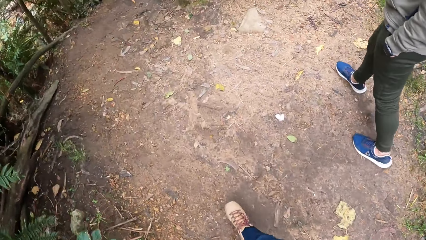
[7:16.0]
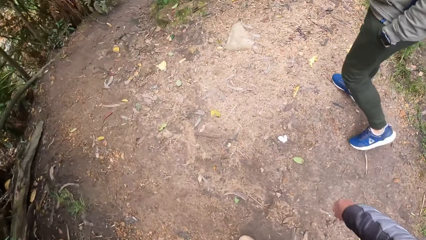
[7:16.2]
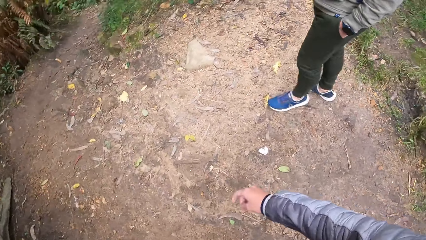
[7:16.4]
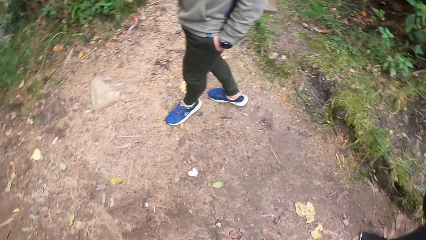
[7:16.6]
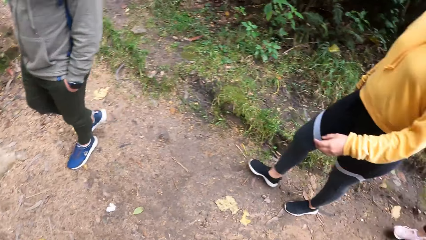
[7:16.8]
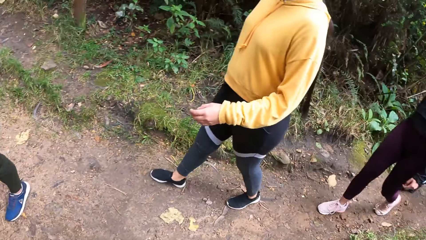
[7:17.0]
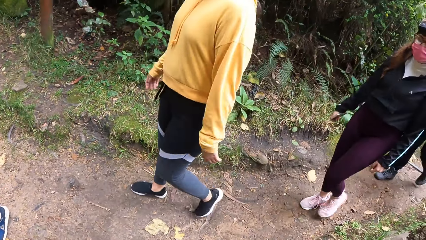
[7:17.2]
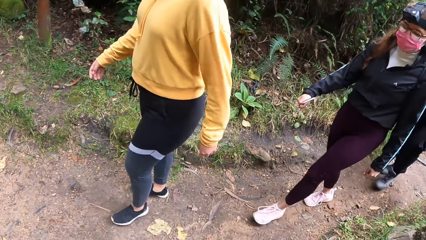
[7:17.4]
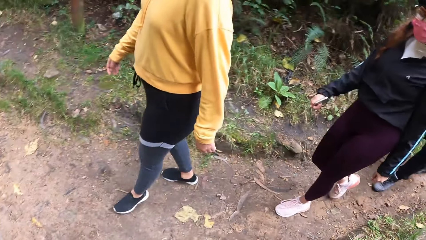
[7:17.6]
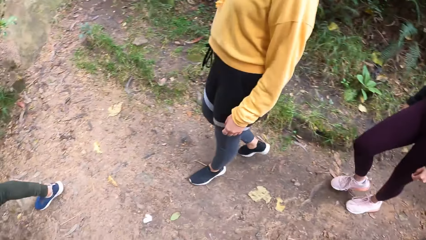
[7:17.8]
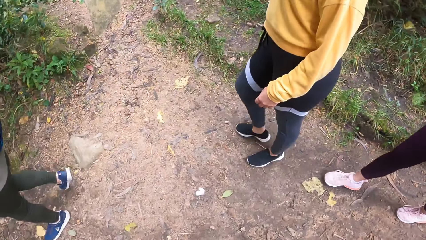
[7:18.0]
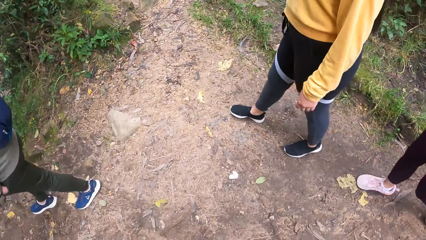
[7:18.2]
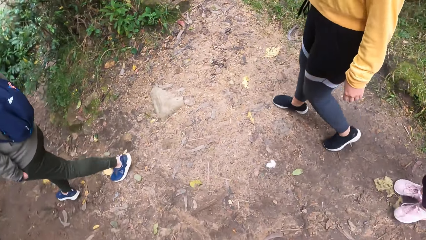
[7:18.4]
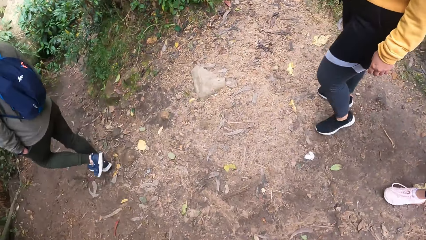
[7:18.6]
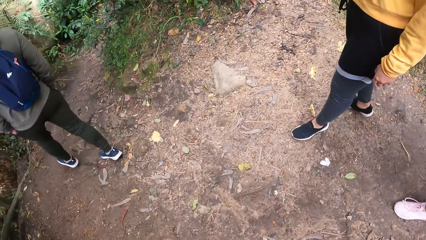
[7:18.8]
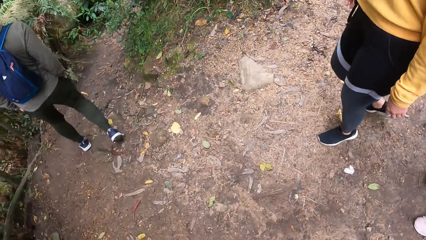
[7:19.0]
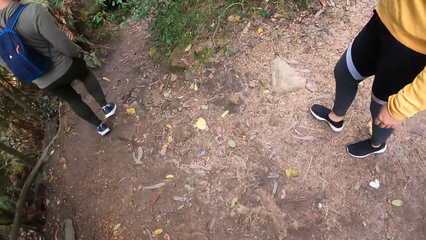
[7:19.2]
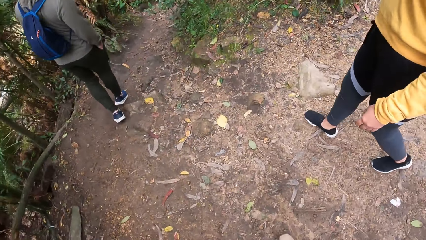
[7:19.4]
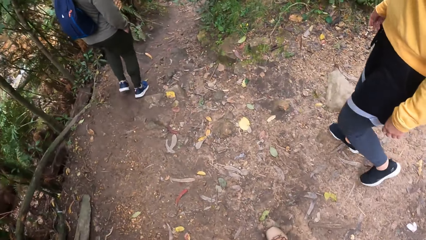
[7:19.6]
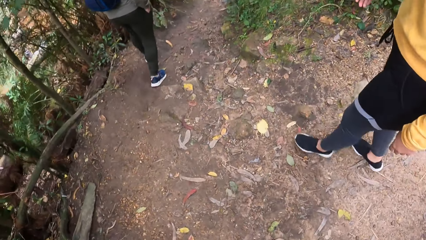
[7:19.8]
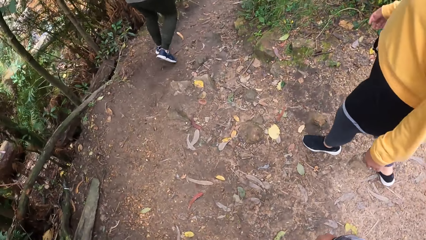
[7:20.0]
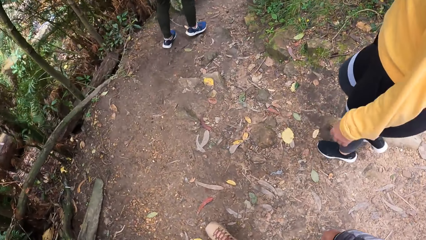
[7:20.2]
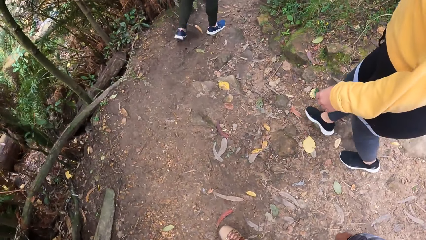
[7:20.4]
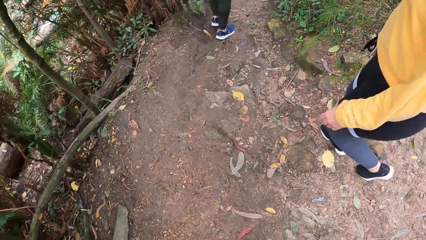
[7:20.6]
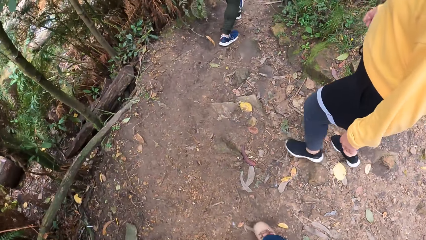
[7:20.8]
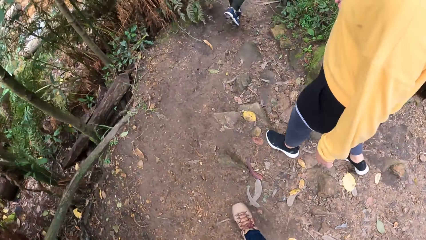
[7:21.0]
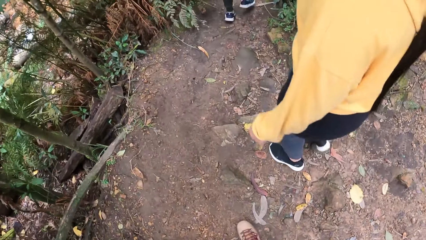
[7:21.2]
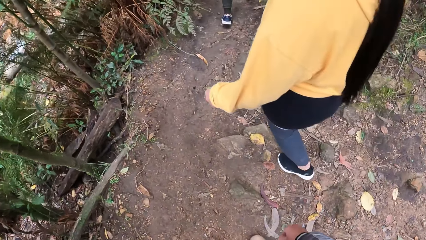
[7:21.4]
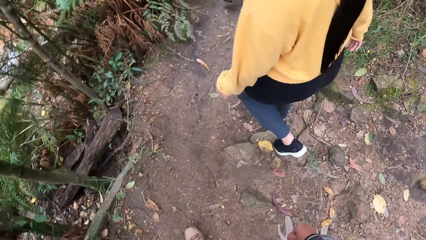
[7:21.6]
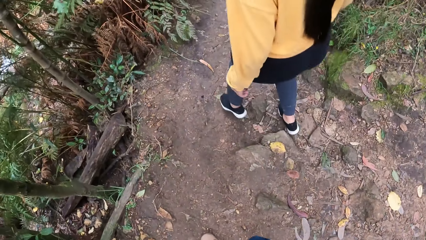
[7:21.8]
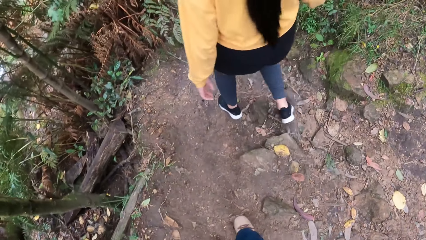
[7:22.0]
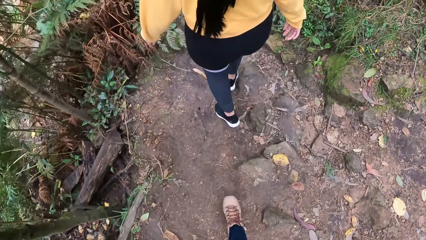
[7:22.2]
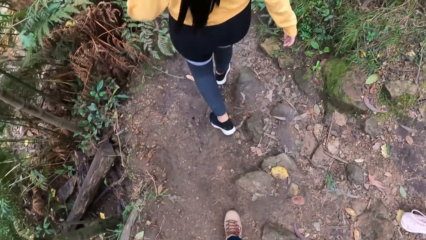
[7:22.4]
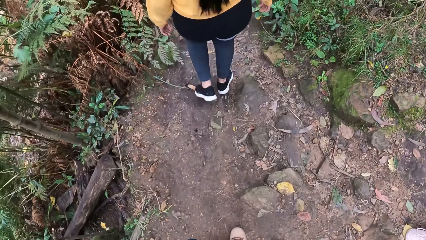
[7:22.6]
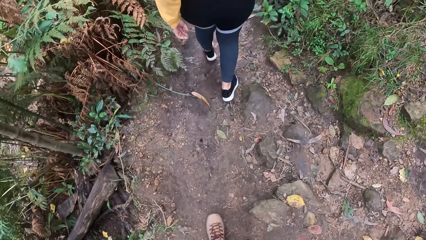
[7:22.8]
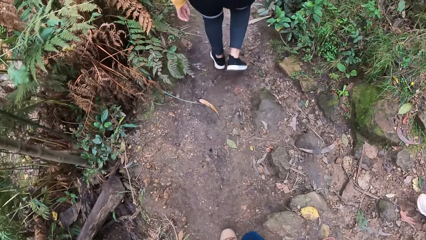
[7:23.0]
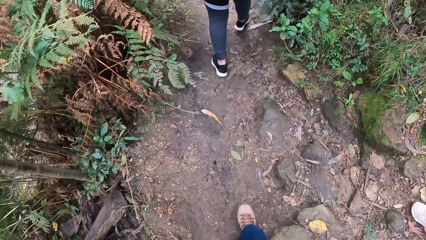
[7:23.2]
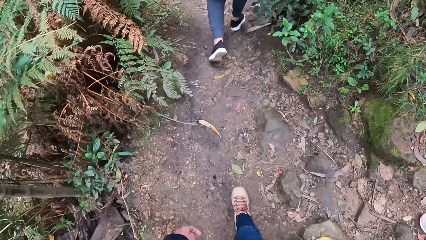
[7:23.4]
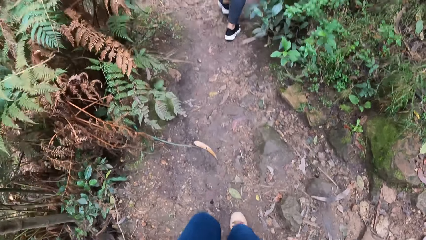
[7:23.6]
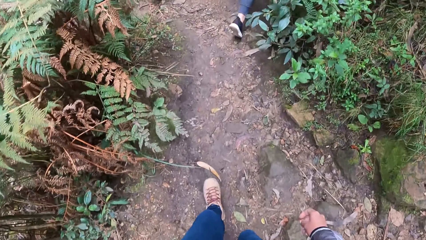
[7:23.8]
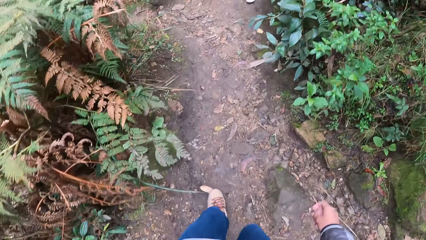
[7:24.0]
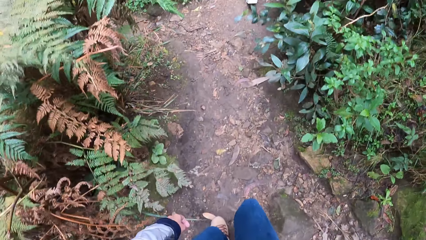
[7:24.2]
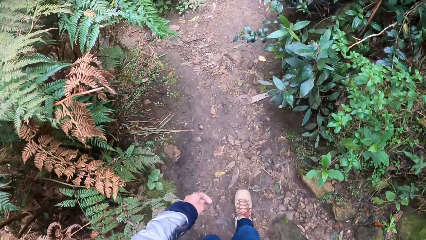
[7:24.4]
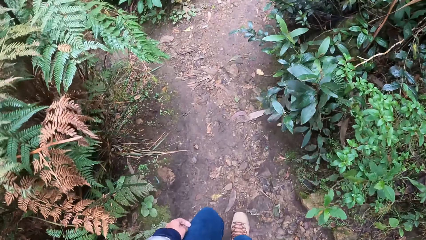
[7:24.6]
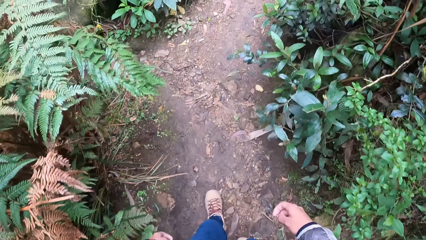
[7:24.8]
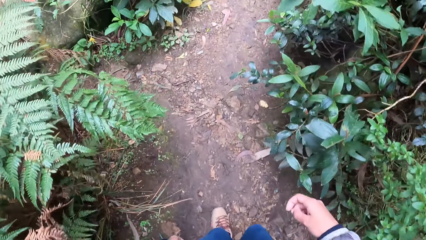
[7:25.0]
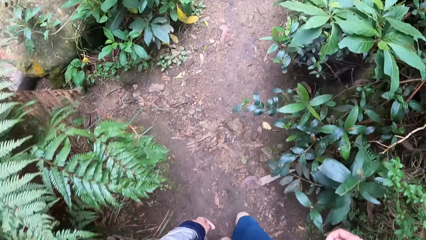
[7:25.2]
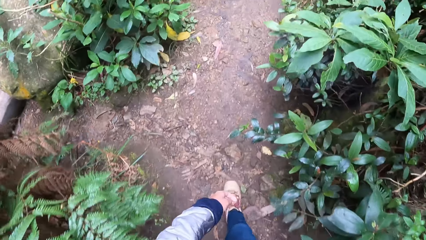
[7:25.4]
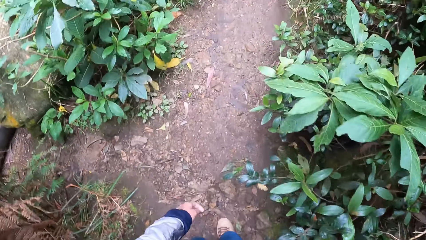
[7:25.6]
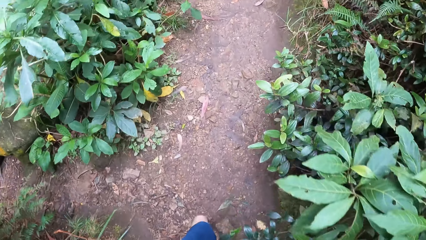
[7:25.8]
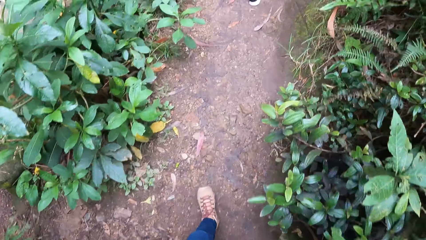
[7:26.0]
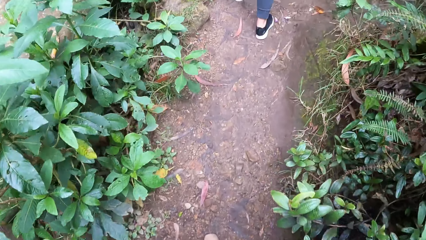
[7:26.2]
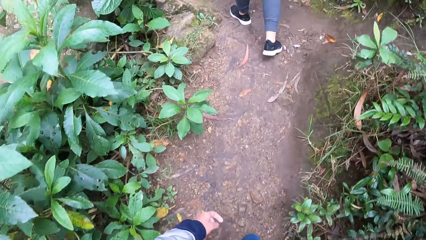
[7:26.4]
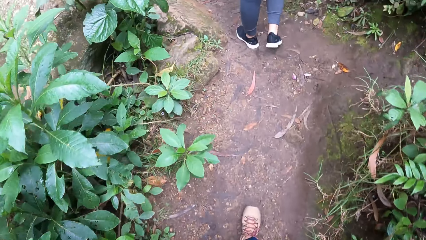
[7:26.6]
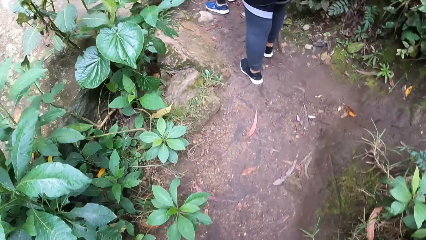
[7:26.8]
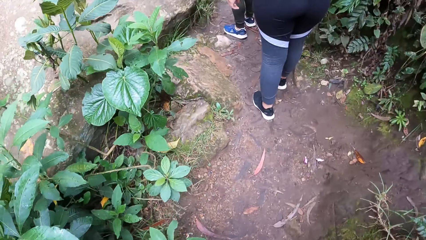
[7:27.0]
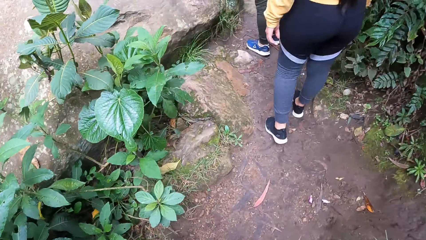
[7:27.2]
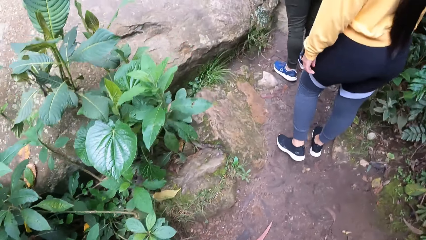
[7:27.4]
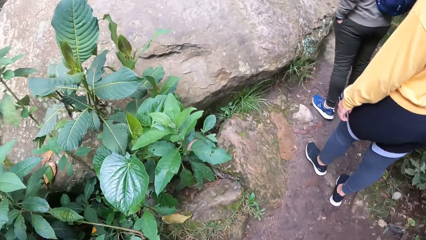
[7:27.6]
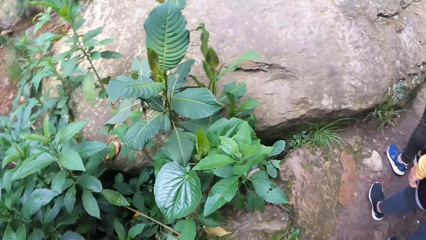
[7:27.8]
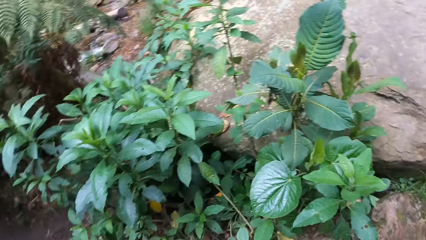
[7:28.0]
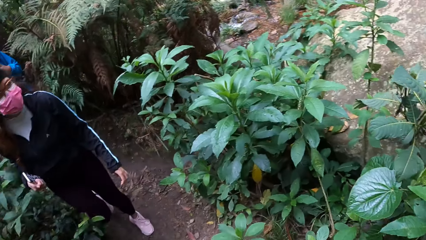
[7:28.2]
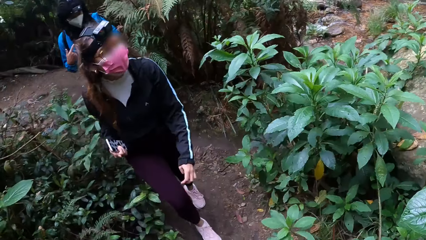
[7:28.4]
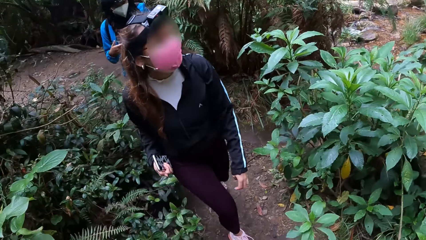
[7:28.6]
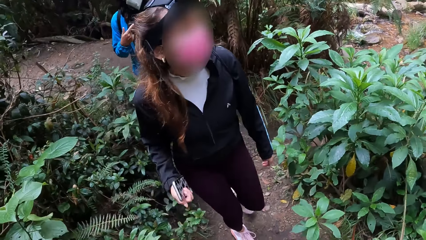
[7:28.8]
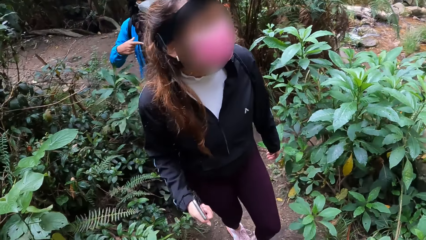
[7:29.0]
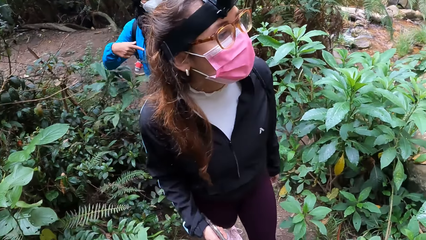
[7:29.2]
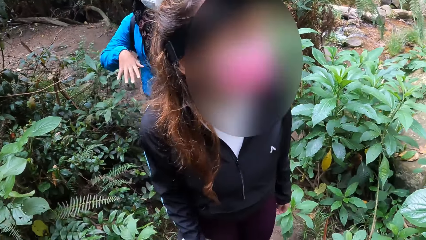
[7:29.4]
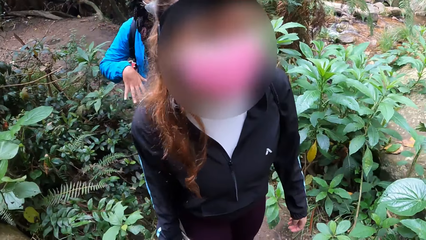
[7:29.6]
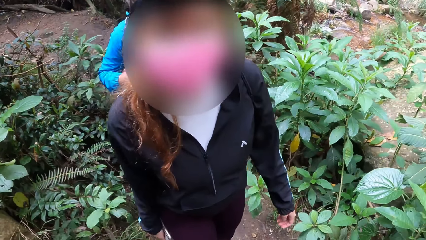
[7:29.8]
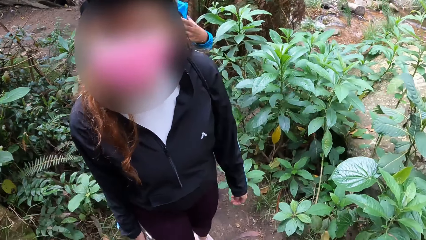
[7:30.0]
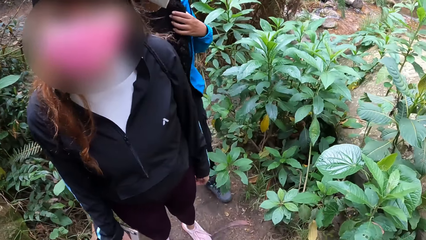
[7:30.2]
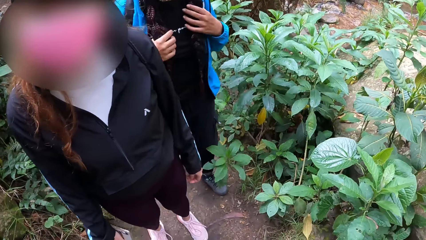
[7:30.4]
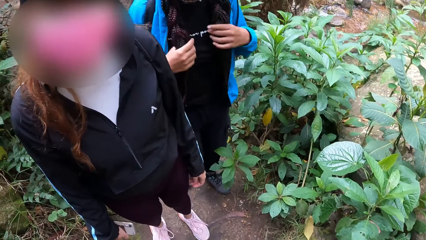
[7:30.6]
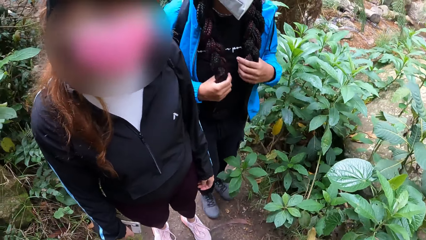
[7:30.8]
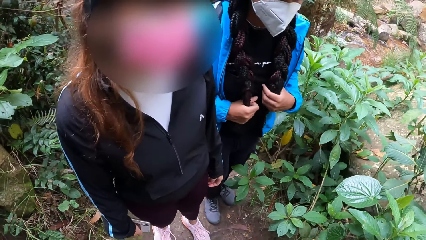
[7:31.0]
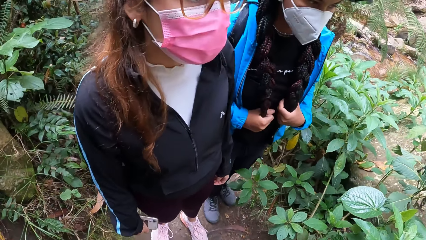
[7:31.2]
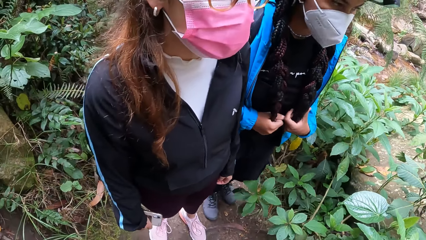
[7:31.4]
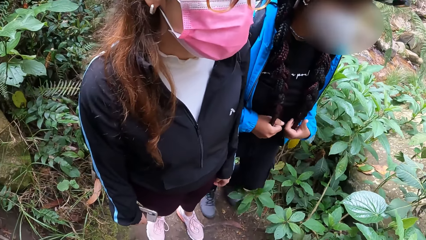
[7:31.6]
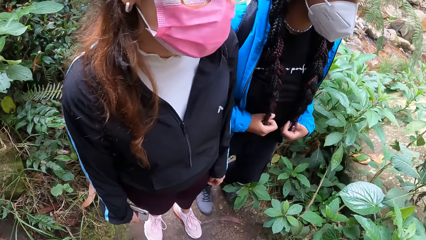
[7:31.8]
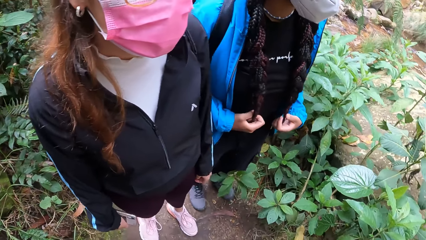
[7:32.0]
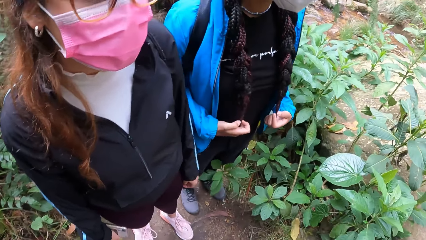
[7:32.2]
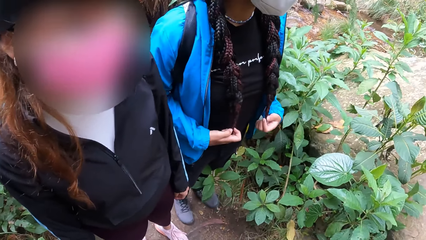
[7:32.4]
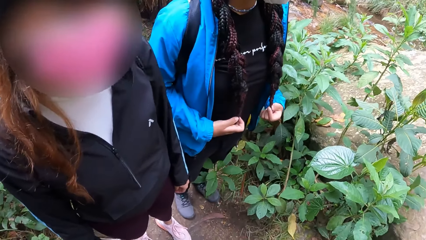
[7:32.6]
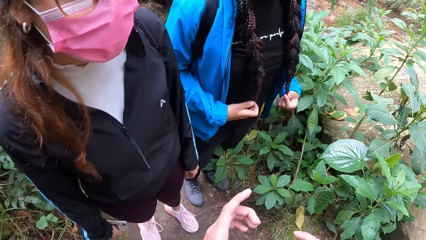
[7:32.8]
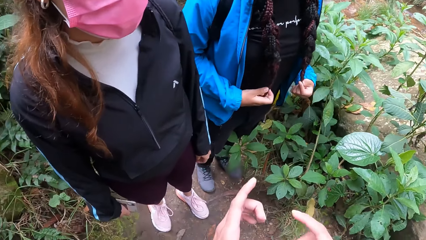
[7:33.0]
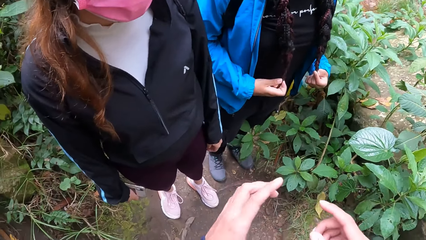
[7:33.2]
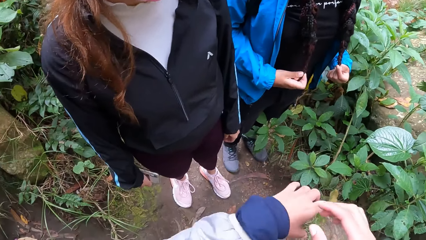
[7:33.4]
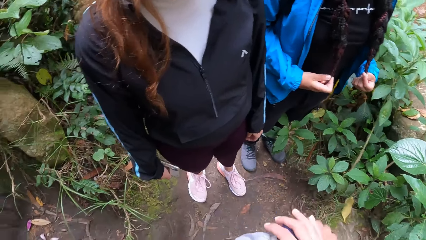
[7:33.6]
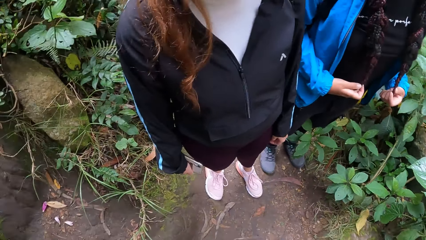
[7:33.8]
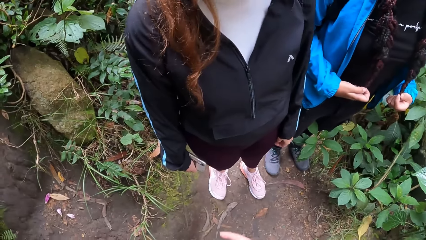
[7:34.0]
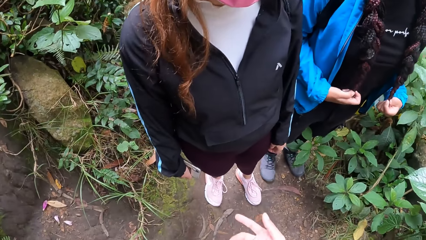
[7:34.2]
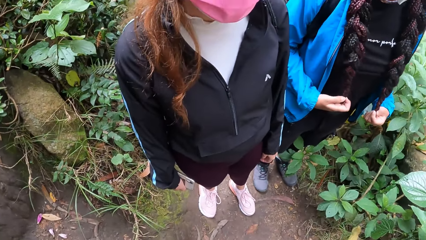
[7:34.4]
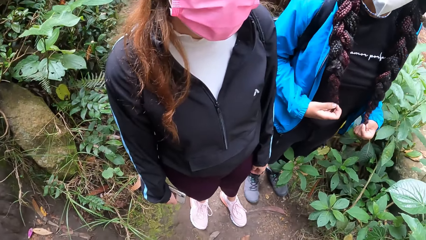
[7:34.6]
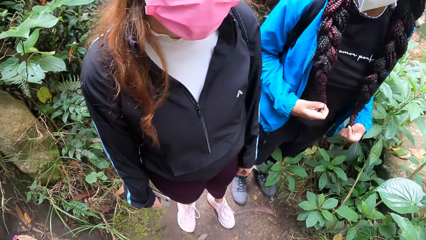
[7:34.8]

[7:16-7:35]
The camera wearer moves a hand. A woman walks. A second woman walks. A third woman walks. The first woman walks. The camera wearer walks. The first woman walks. The camera wearer looks around. A fourth woman walks. A fifth woman moves her hands. The fourth woman stands in front of the camera wearer. A sixth woman stands in front of the camera wearer. The camera wearer moves their hands.
